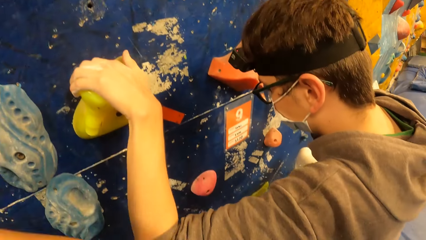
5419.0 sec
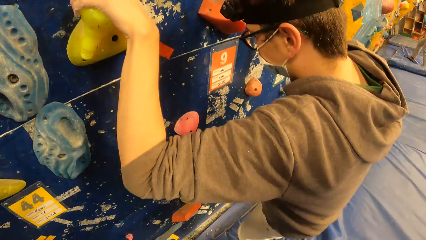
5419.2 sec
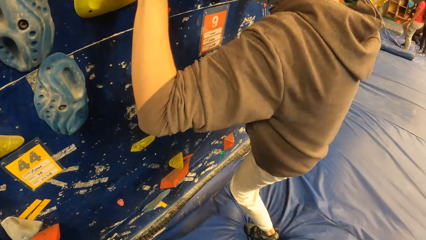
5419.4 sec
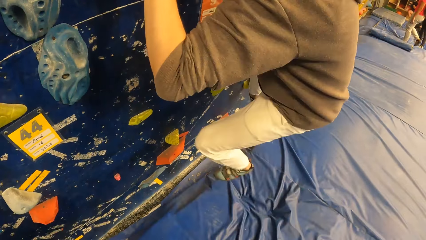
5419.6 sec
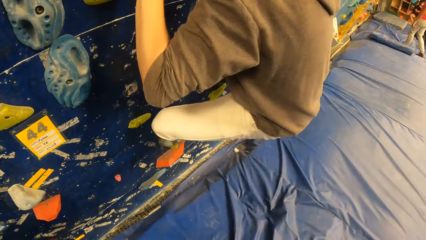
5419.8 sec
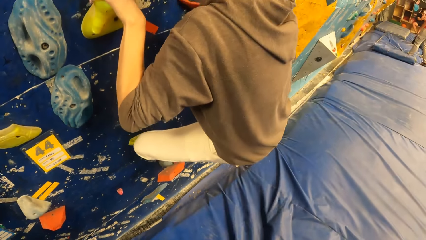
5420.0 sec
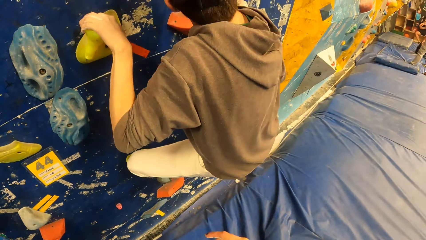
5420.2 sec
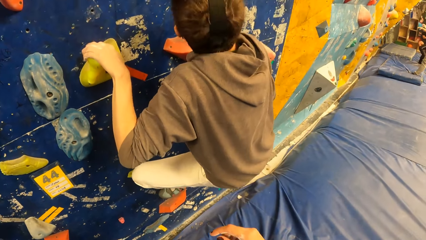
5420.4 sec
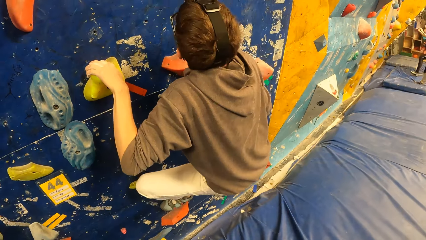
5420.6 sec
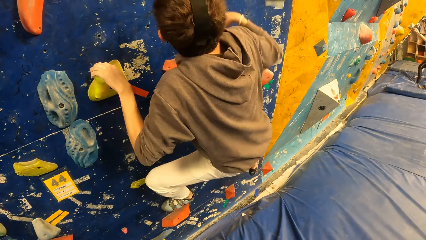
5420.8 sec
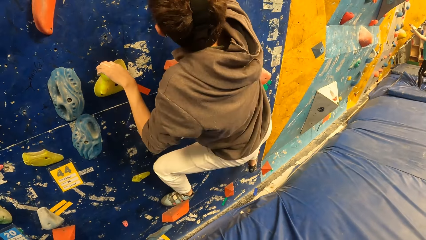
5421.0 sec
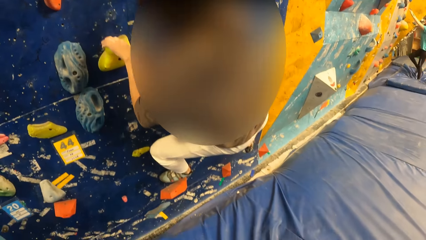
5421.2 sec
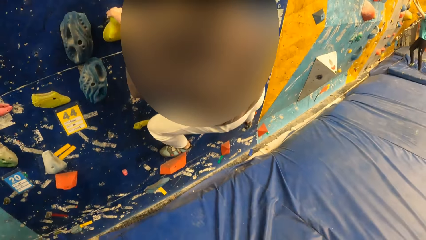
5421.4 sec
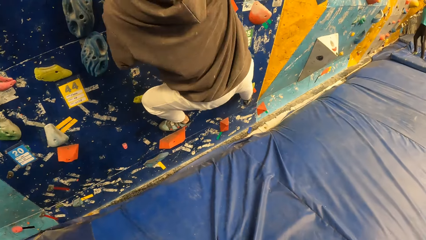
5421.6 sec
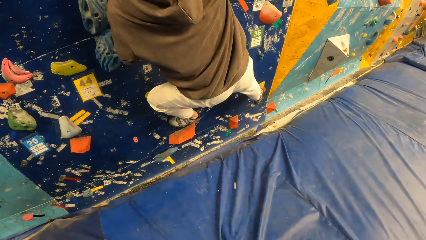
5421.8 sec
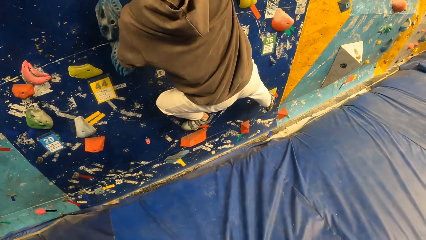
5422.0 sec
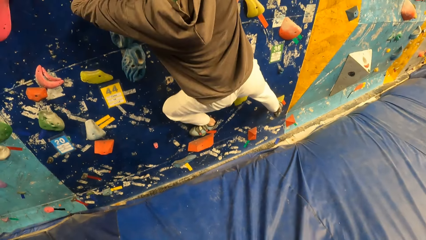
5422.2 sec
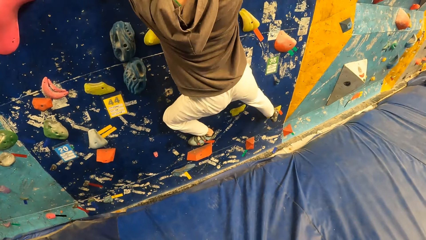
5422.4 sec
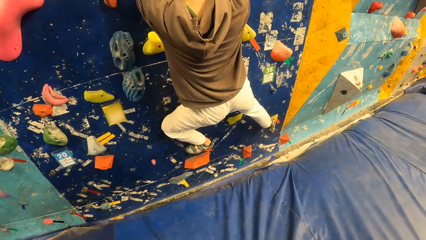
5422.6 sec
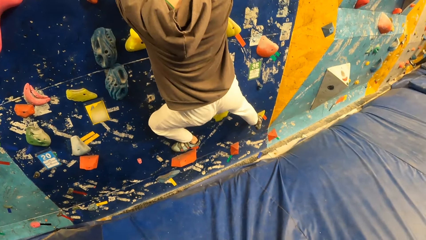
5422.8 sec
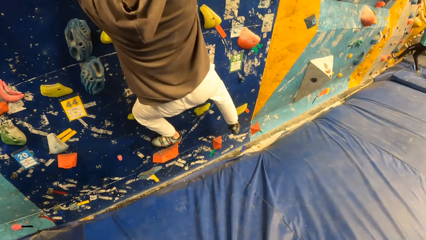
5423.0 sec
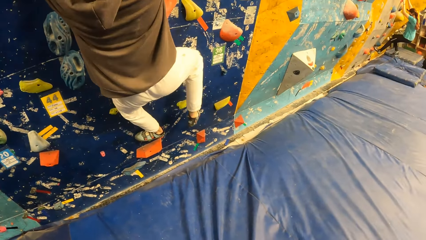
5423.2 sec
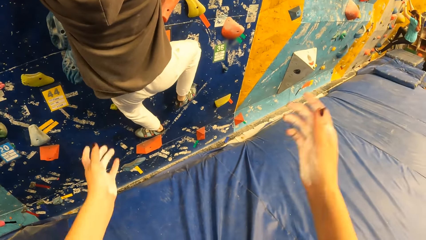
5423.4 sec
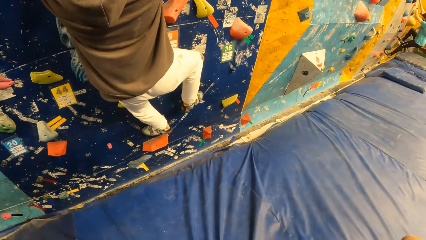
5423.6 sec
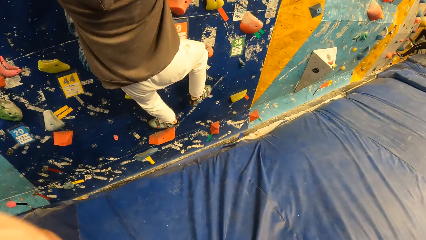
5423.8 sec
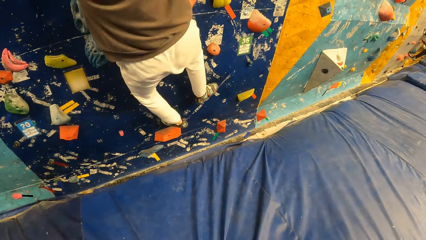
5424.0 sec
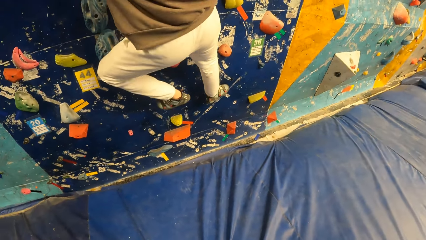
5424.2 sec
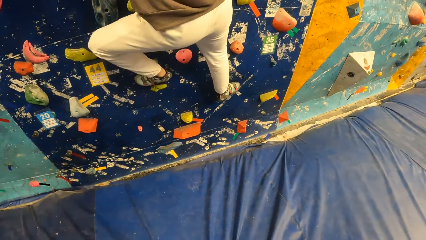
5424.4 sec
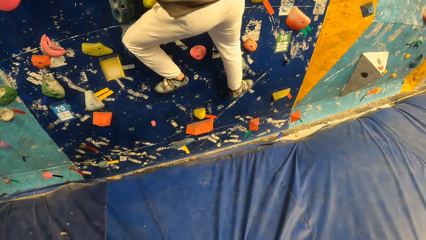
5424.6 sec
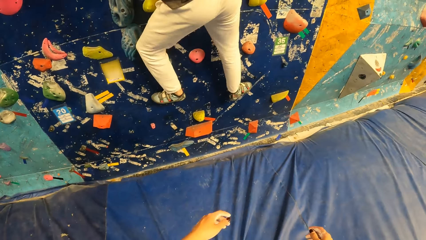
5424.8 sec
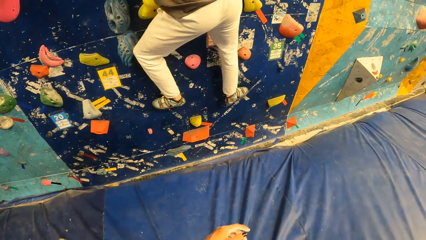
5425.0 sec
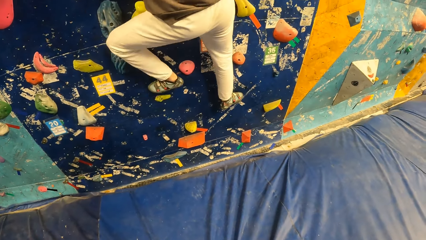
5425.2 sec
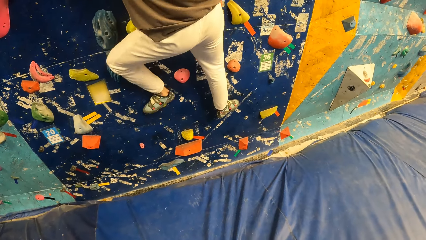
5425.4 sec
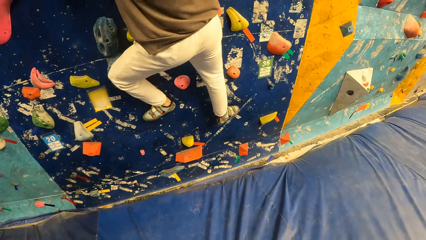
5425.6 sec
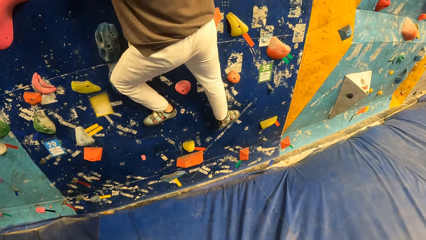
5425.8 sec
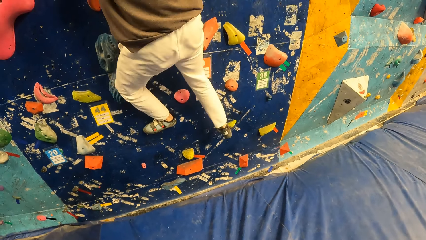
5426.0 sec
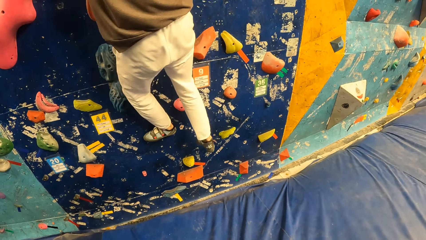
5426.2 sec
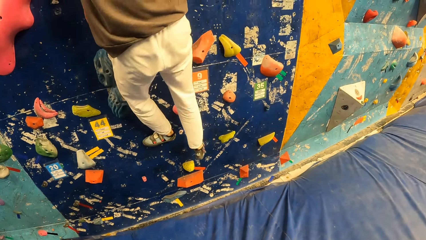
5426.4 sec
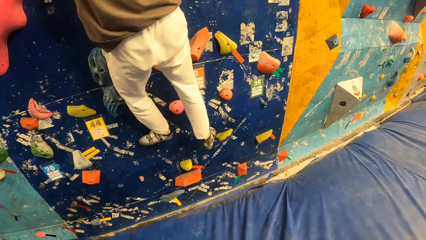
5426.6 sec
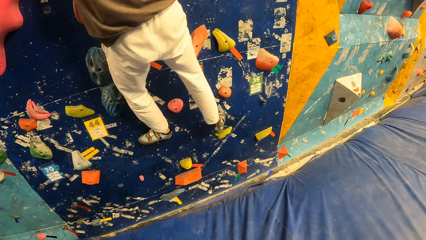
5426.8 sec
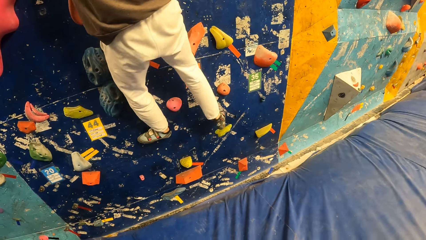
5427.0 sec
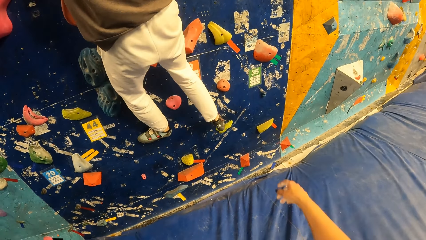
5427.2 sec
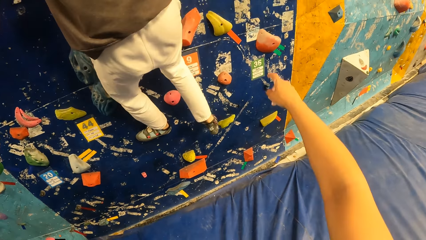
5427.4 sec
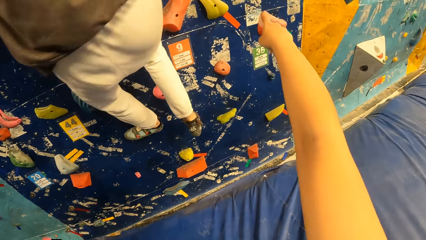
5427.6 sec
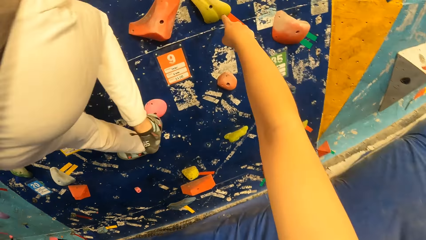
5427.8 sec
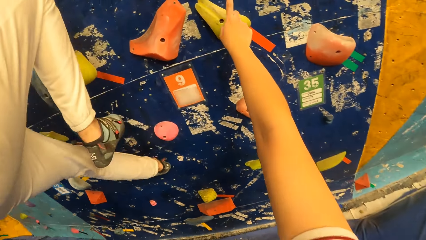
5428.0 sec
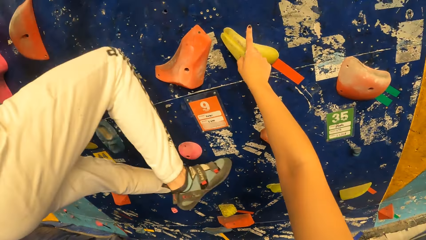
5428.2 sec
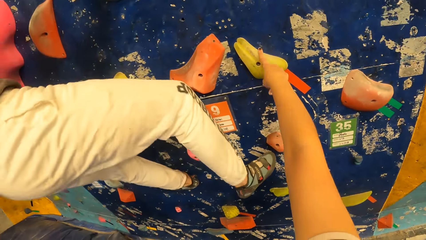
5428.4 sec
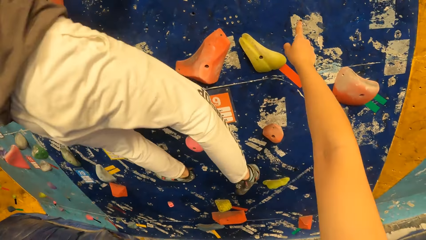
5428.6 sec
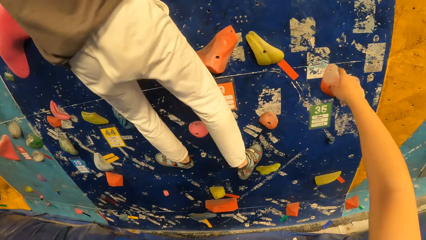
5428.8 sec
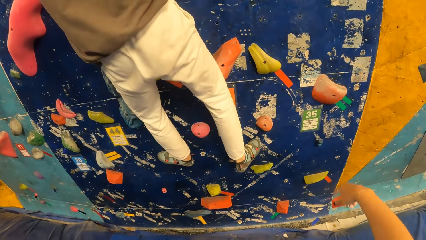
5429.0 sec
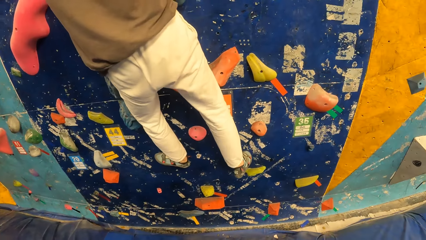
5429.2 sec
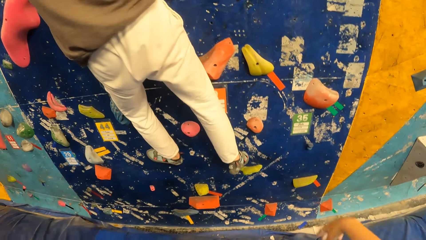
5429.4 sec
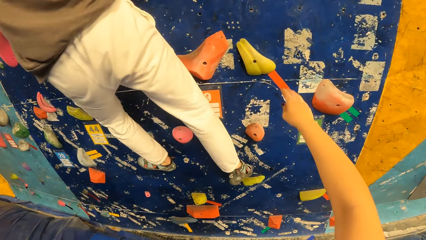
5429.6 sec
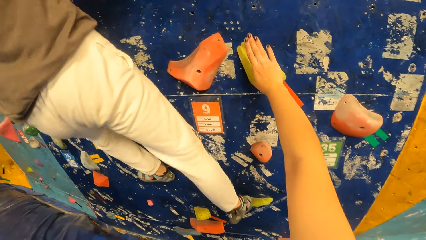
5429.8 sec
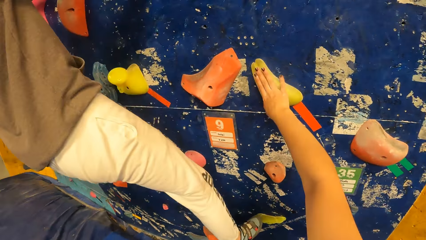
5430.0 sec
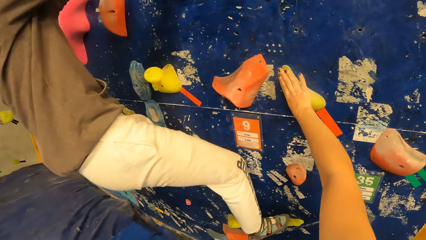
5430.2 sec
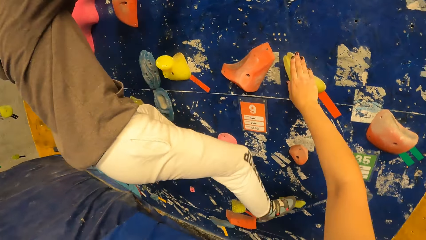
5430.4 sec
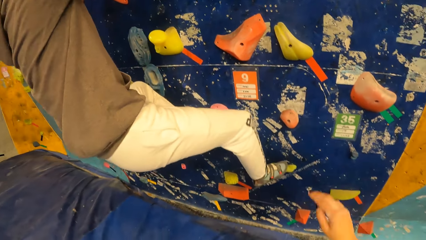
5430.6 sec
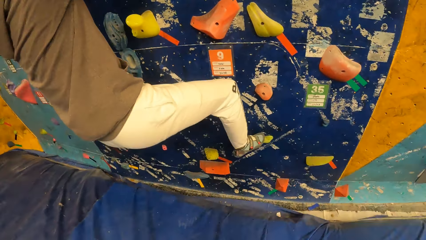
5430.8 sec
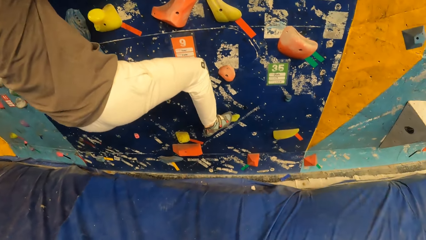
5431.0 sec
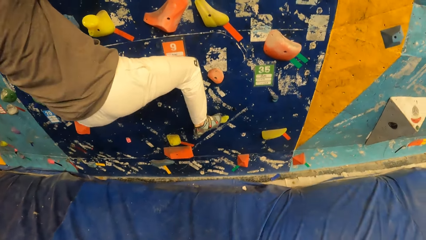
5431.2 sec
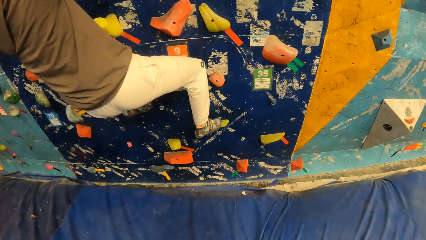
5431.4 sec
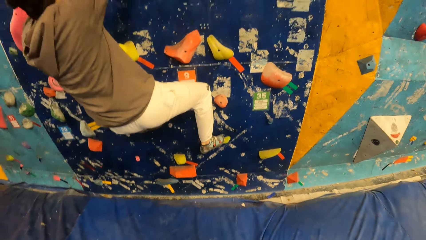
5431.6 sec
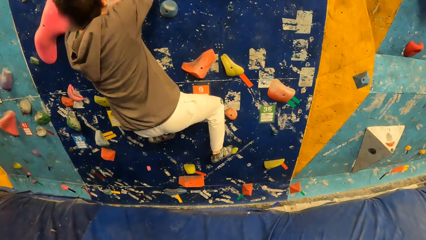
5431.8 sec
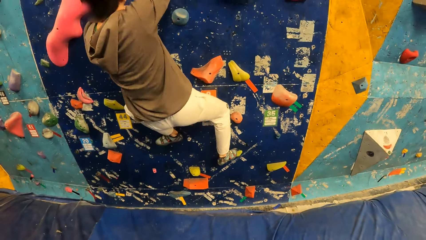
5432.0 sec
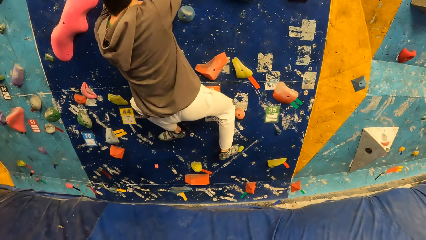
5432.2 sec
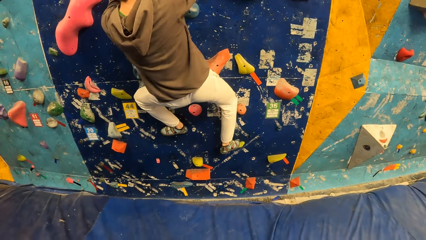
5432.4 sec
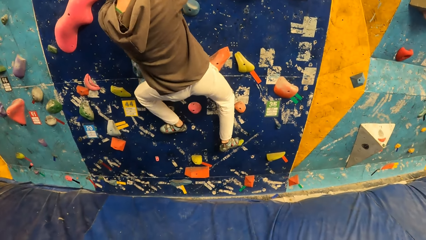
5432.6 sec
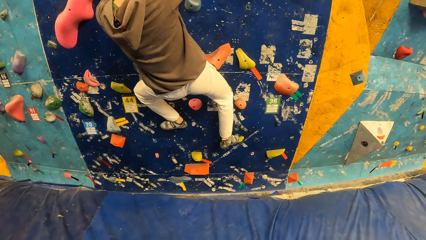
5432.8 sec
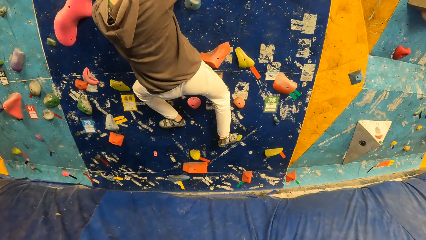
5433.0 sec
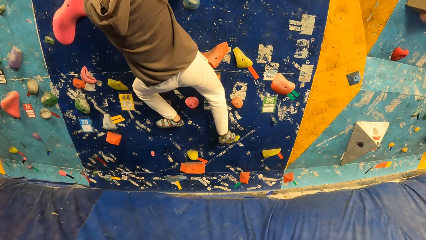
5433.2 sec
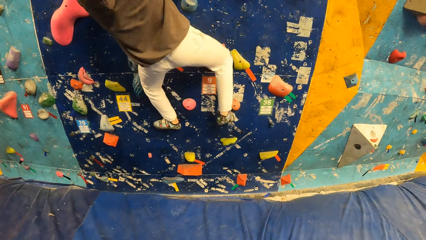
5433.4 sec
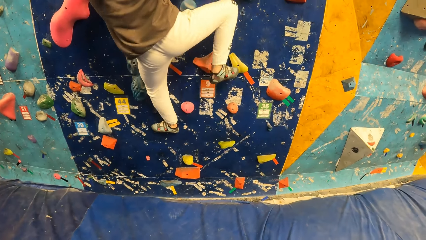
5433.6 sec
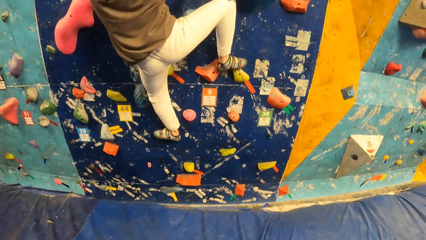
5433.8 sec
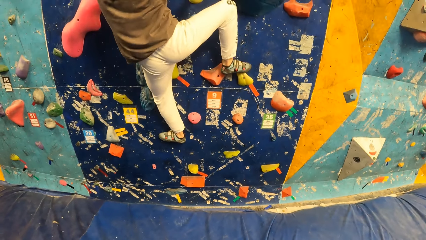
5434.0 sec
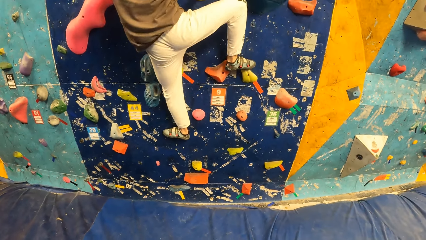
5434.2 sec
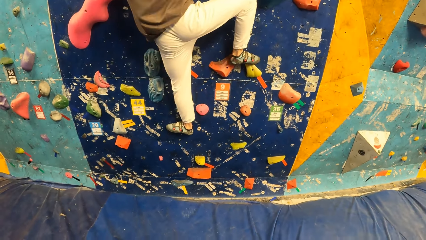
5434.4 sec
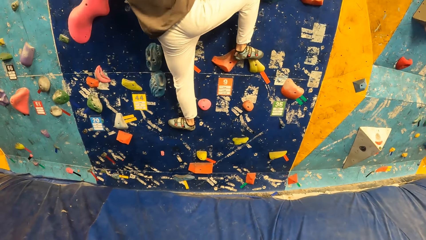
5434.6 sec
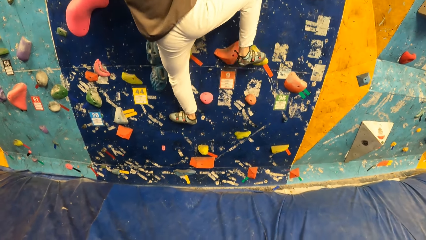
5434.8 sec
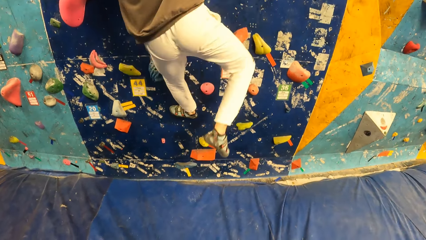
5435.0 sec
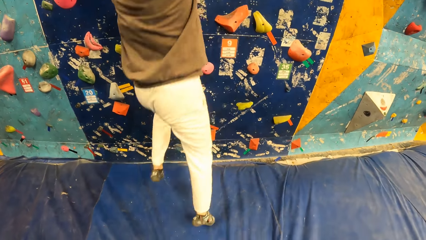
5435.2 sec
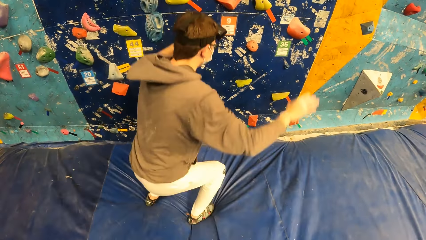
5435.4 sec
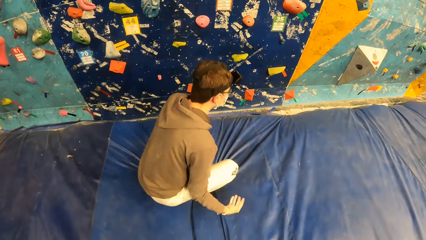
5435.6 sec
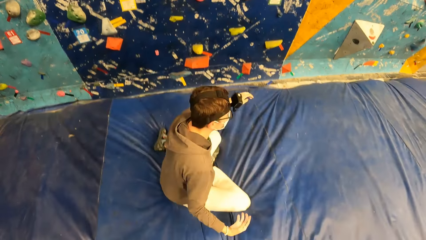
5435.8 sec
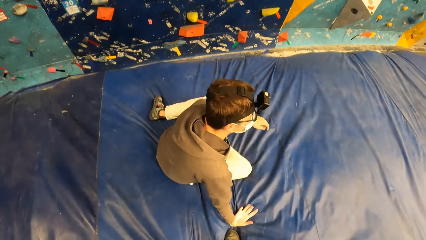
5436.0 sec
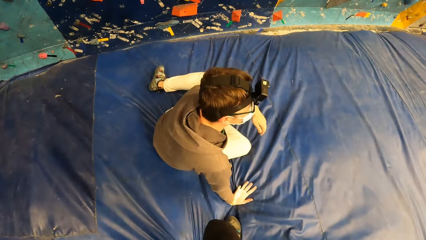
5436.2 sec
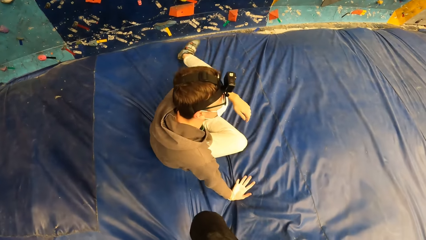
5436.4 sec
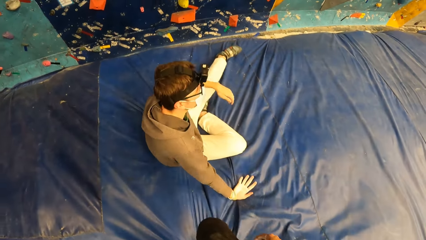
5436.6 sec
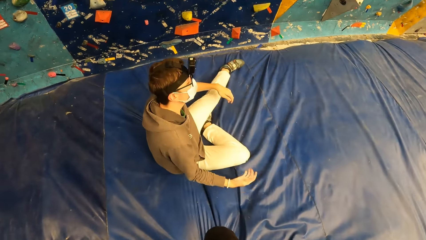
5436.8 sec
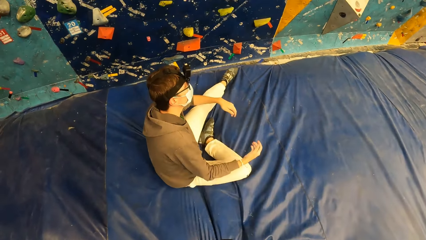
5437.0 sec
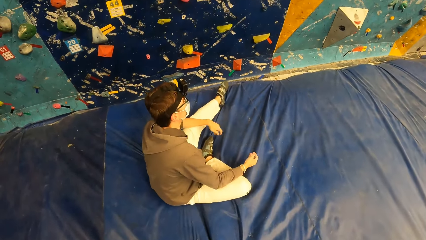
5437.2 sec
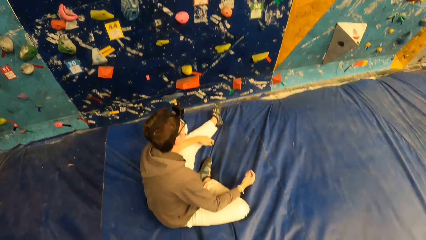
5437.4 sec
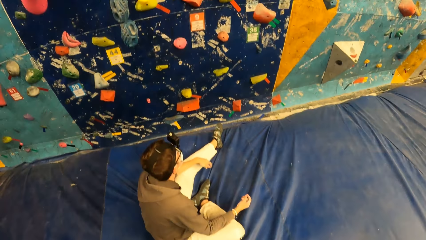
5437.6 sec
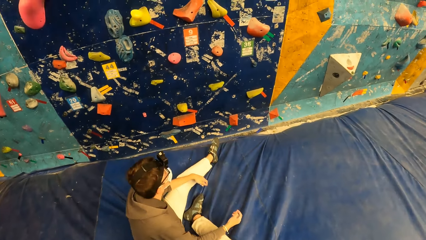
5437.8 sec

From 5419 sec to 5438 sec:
The man climbs the bouldering wall with his legs and hands. The camera wearer points at the boulder gym wall. She touches a climbing hold with her right index finger. She taps on the bouldering wall with her right hand. The man falls down from the bouldering wall. The man jumps down.
